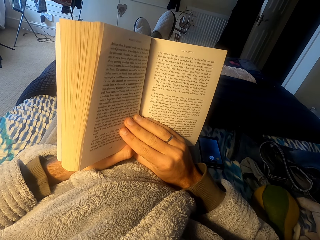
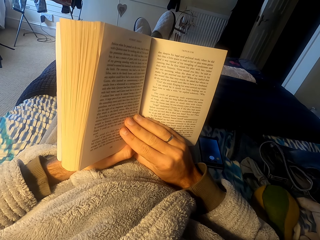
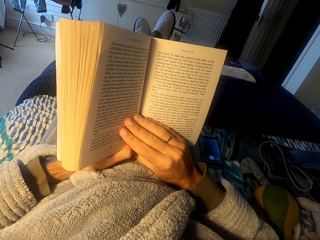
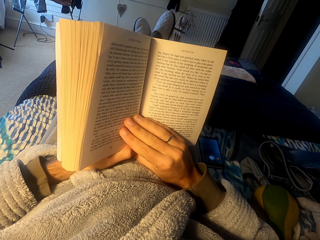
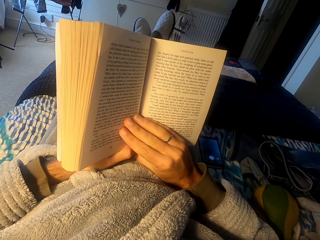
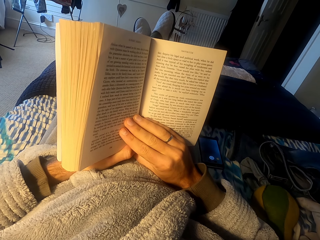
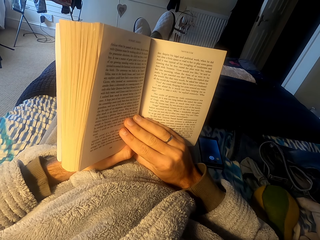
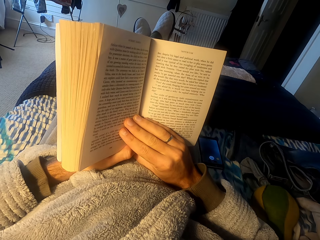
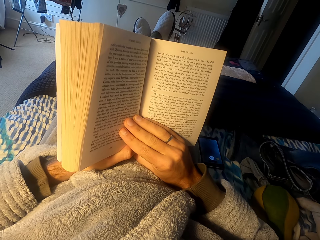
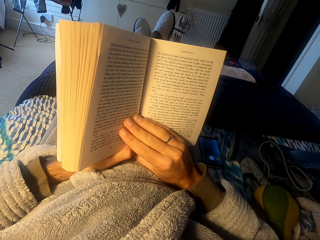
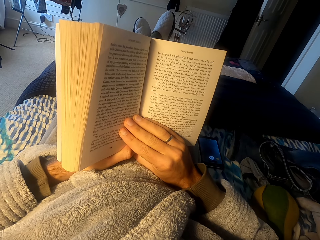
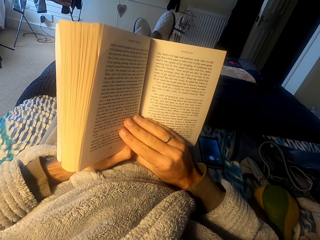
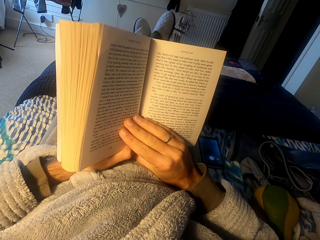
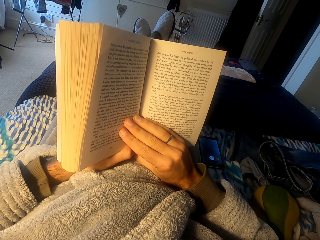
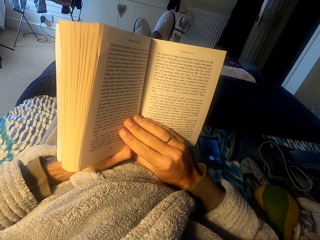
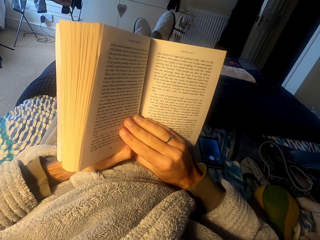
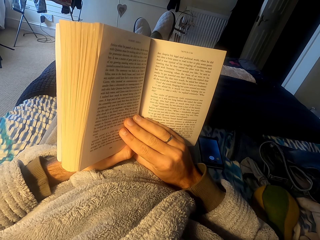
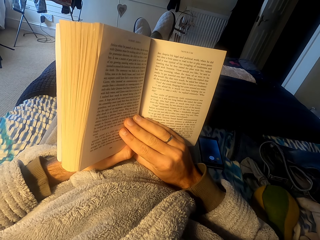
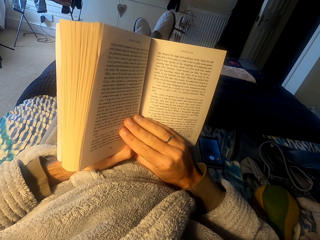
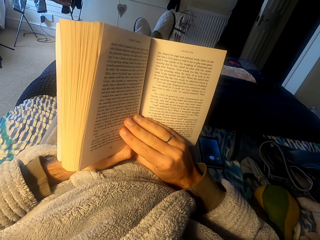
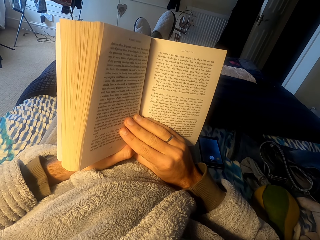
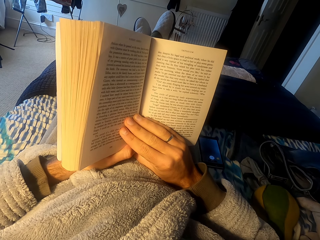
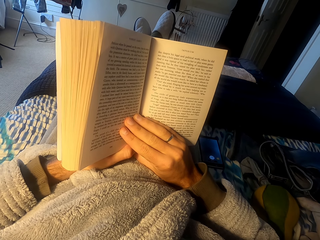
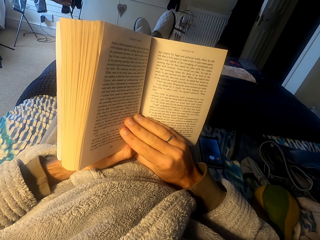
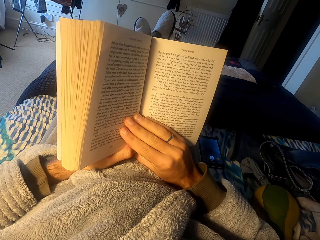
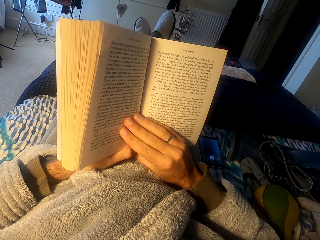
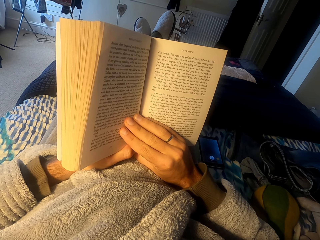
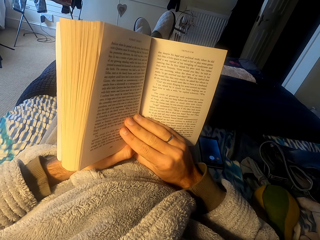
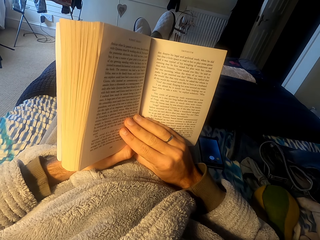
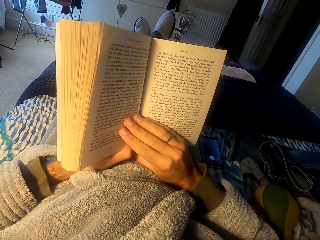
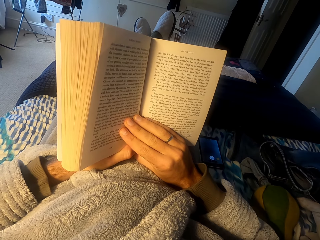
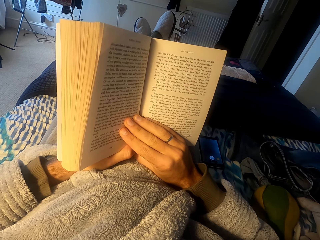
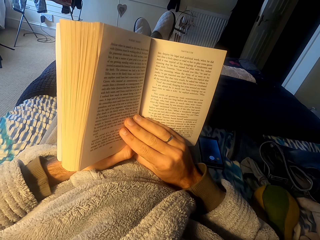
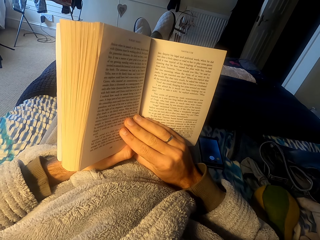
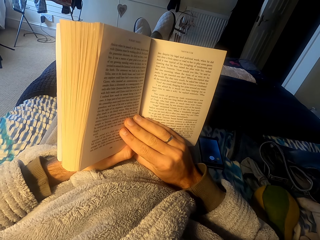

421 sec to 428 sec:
The camera wearer reads a book.

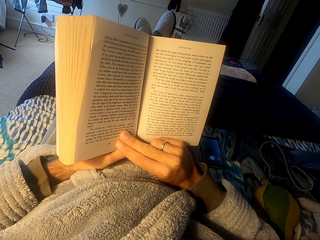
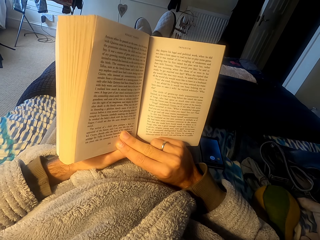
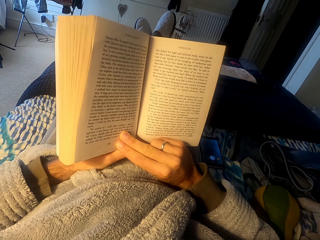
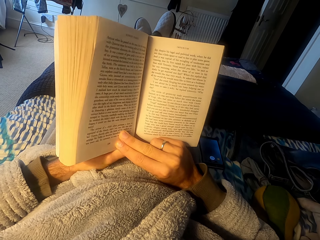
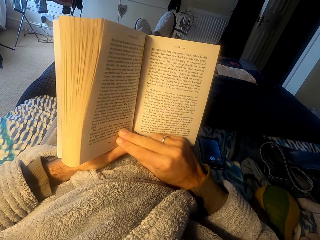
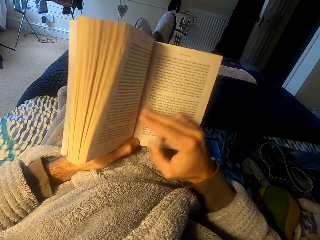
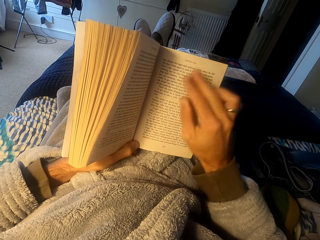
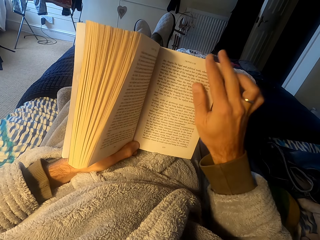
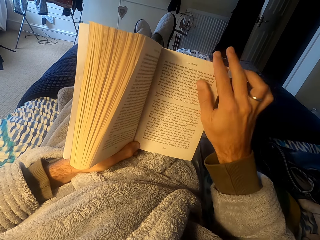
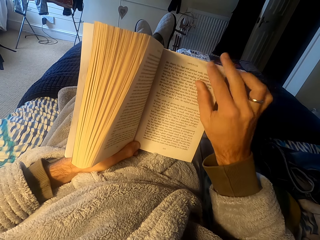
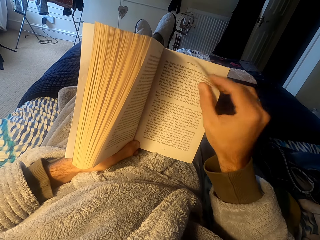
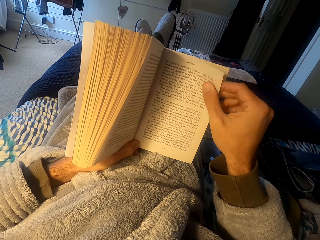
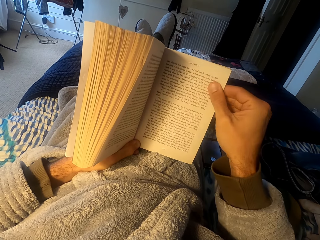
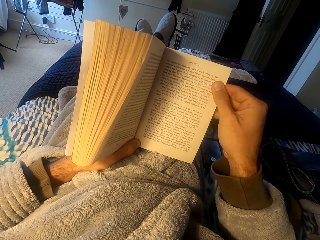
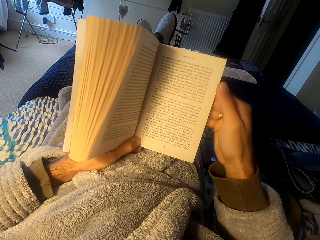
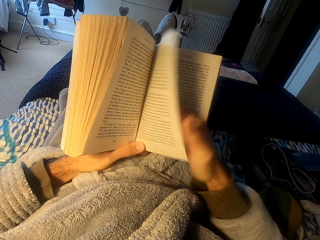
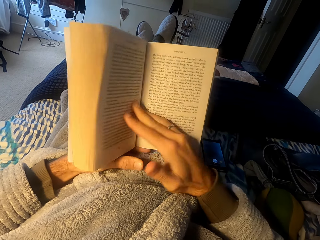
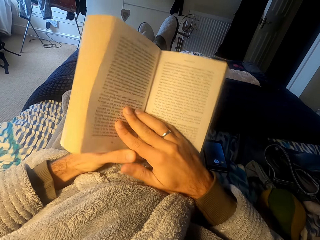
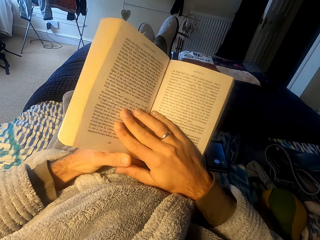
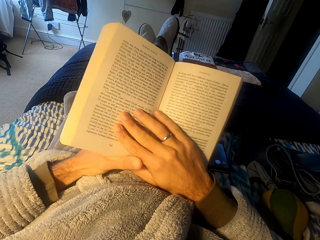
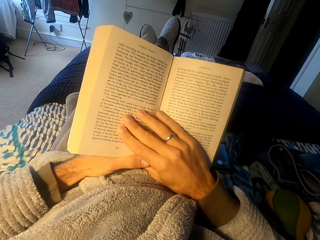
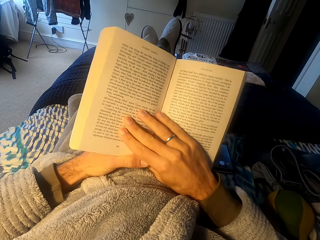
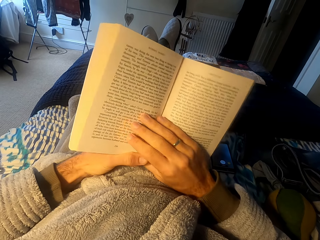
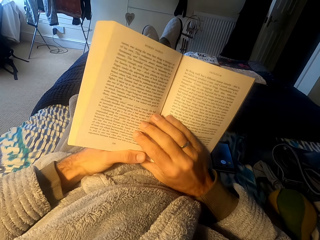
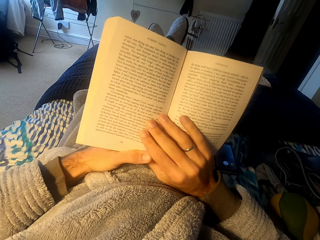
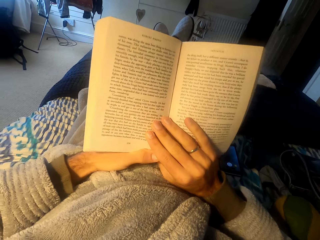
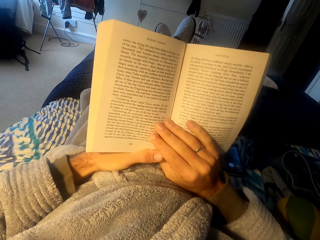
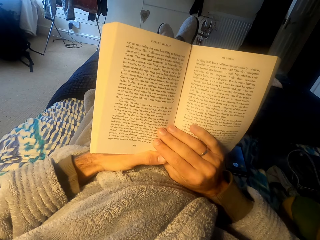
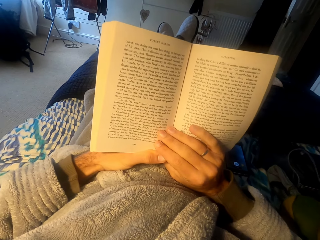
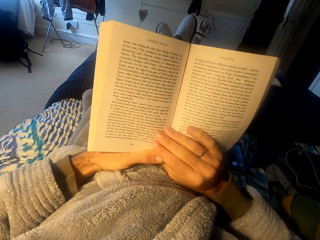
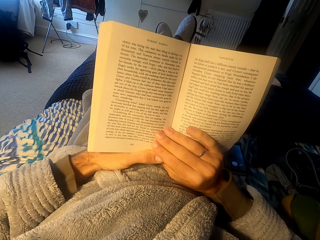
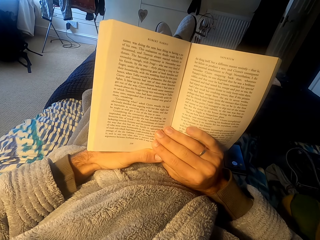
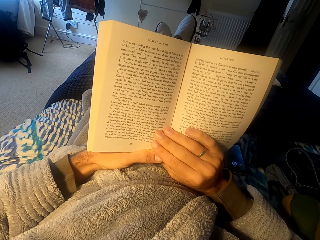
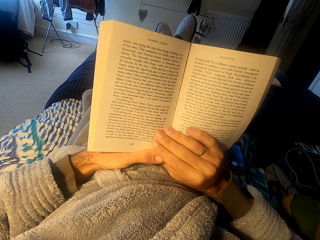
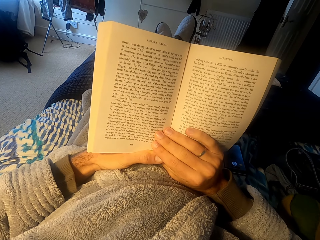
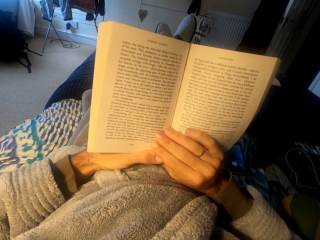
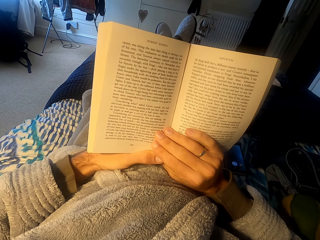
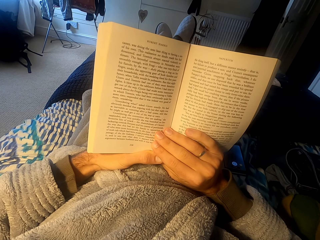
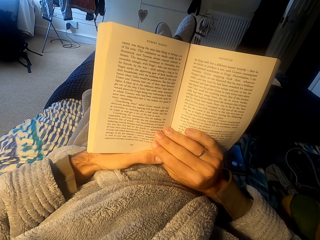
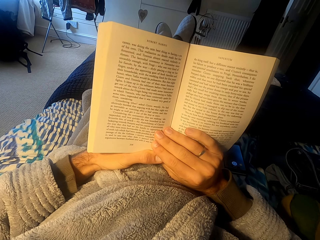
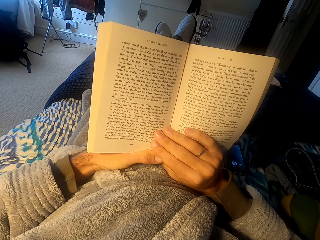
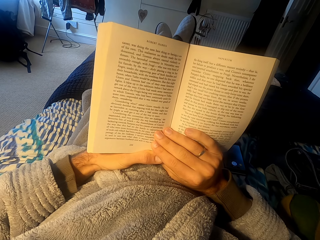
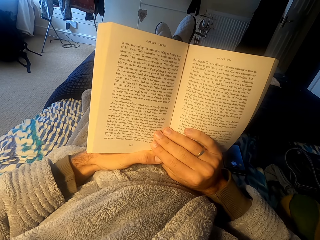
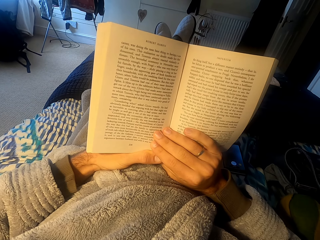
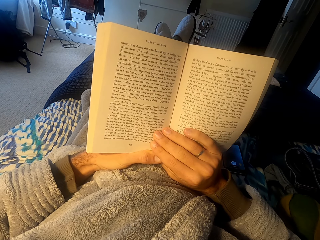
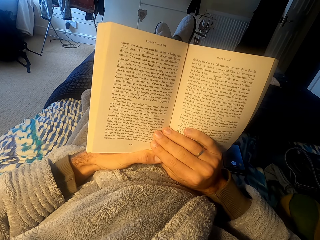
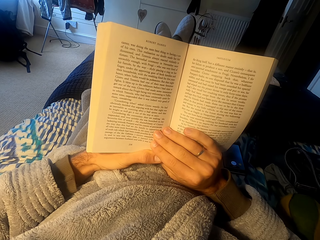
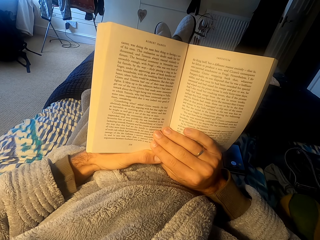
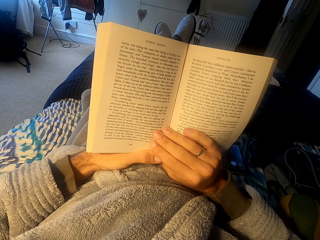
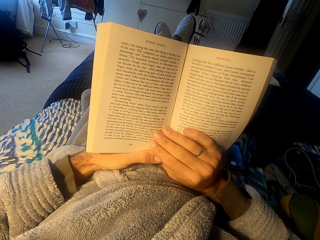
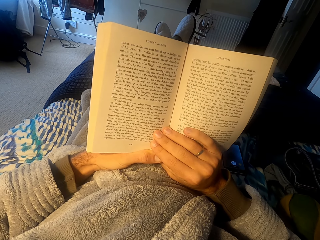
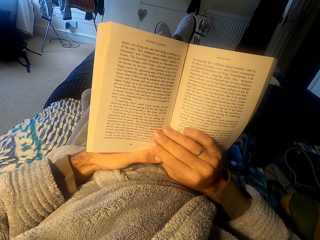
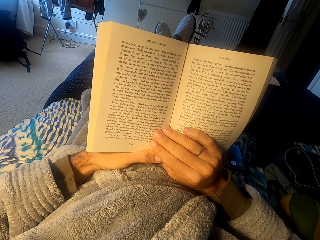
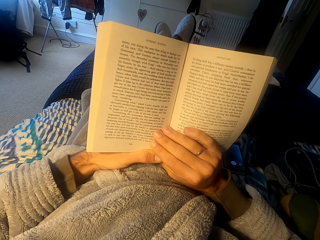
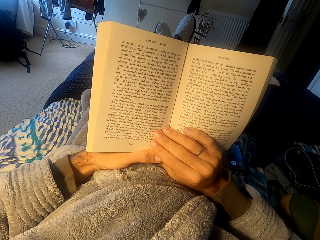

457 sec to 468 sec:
The camera wearer flips the pages. They read a book.
